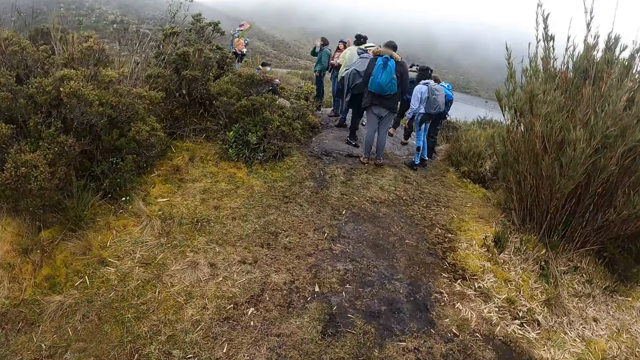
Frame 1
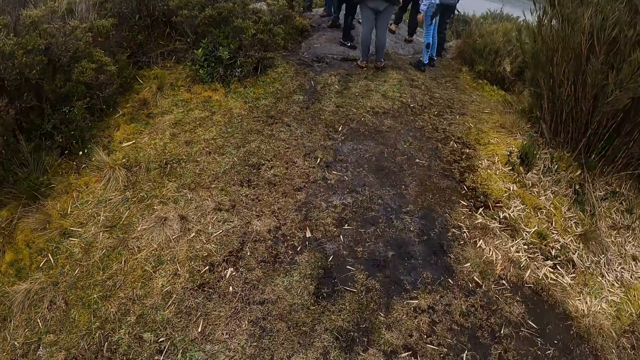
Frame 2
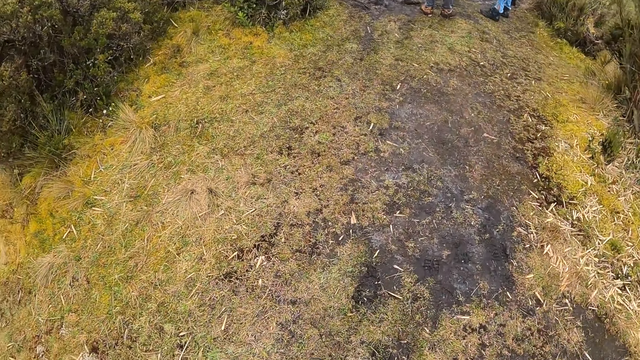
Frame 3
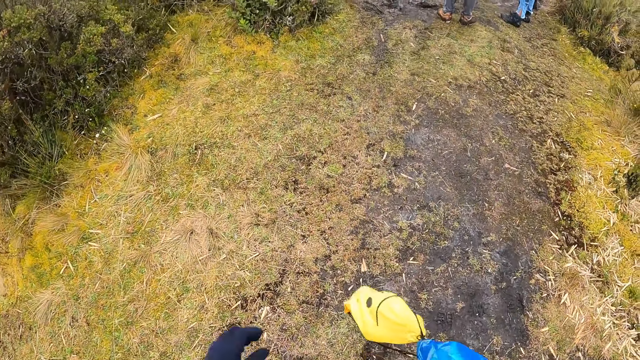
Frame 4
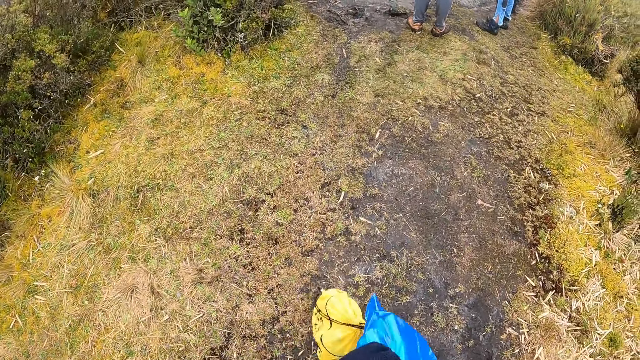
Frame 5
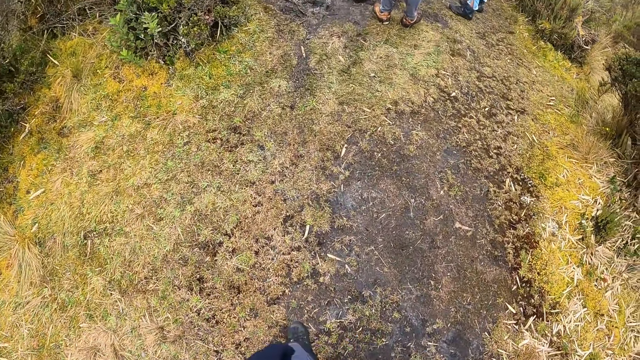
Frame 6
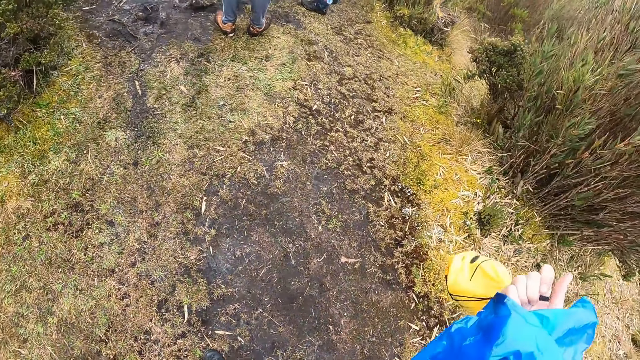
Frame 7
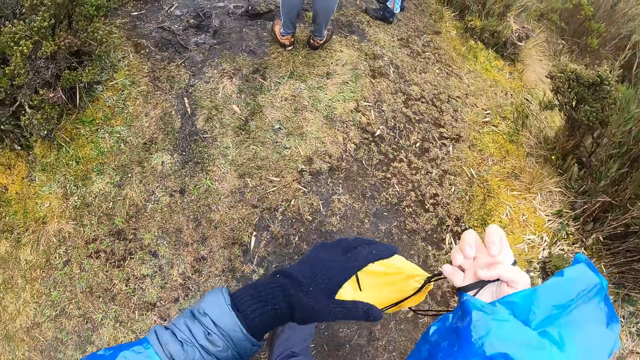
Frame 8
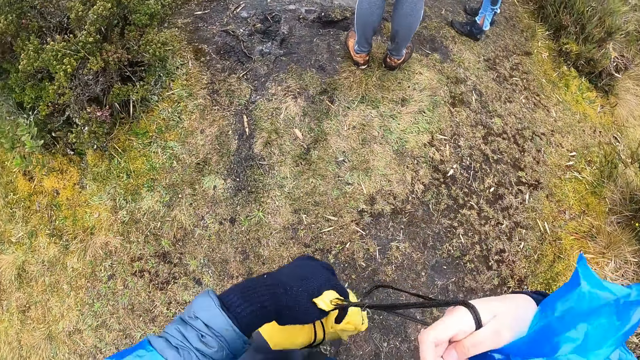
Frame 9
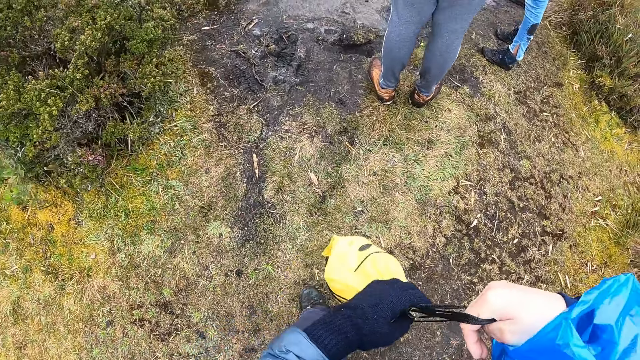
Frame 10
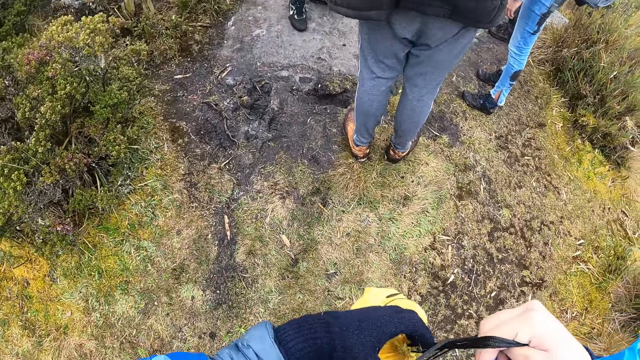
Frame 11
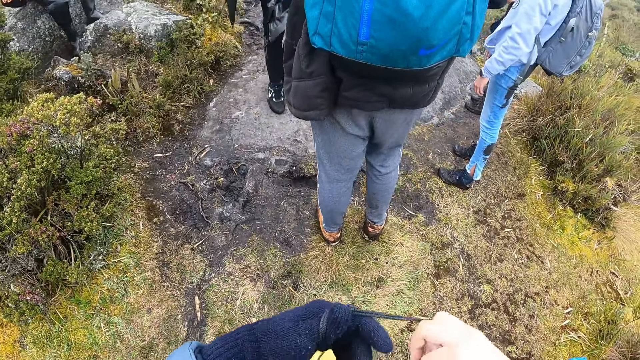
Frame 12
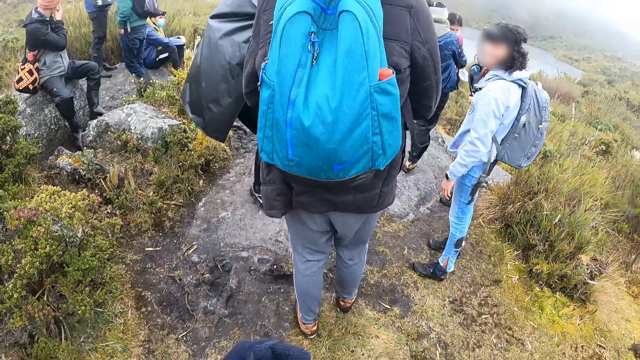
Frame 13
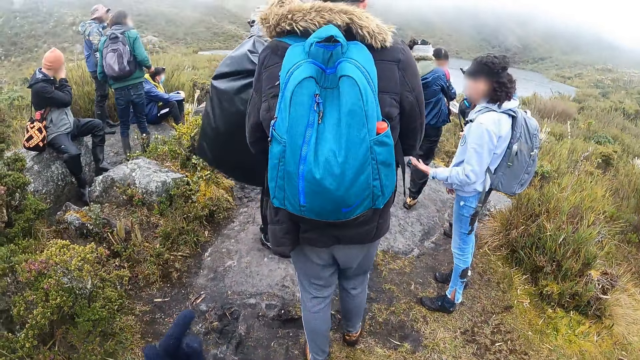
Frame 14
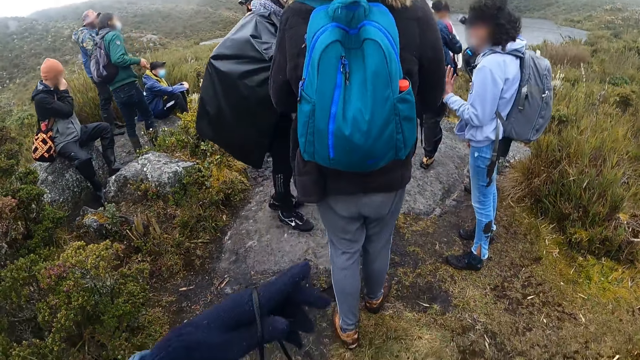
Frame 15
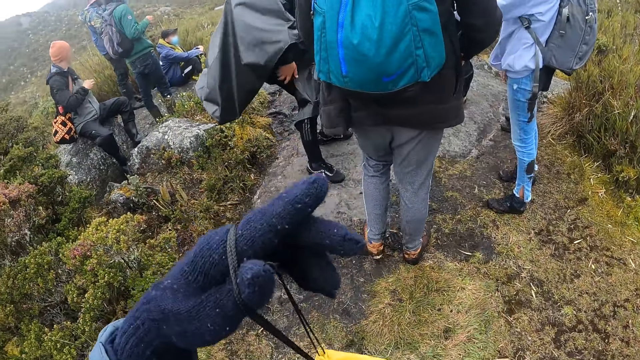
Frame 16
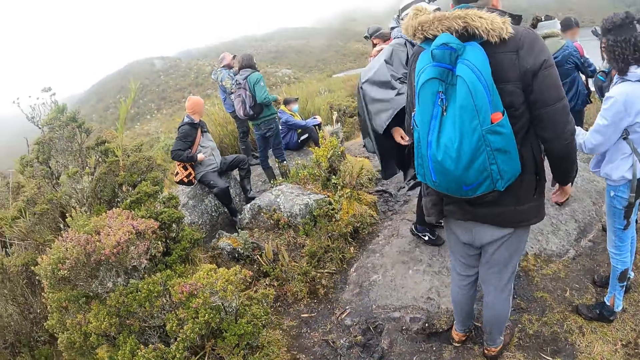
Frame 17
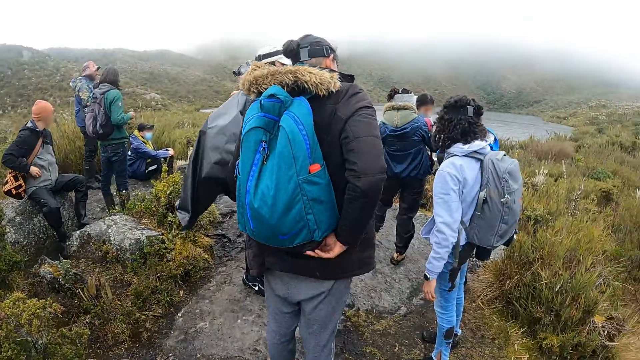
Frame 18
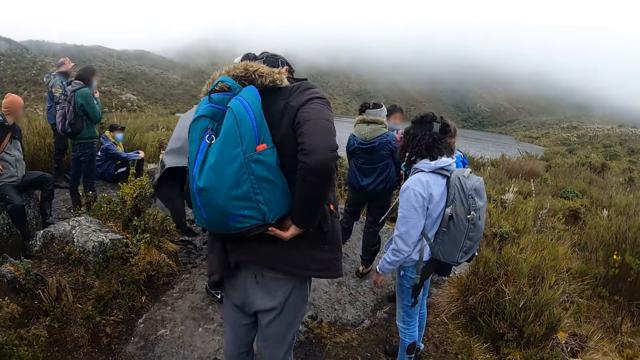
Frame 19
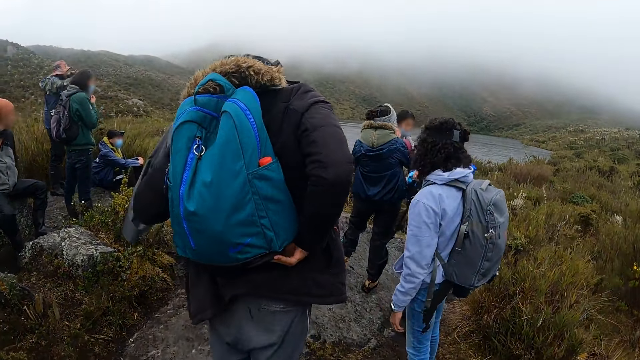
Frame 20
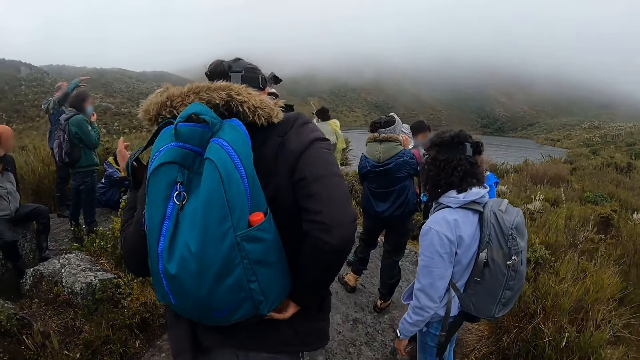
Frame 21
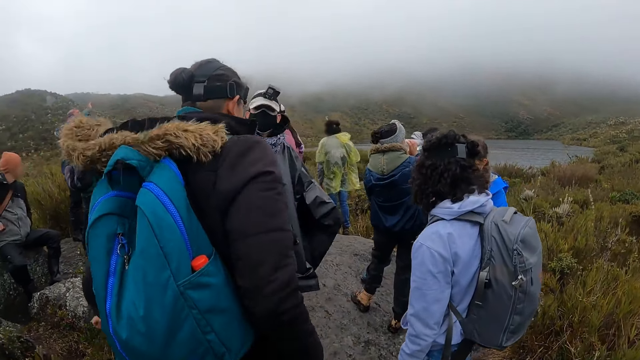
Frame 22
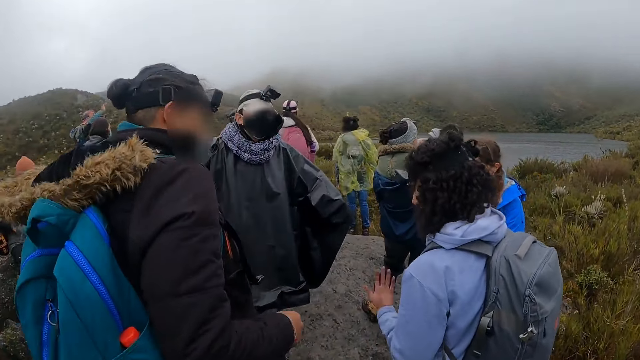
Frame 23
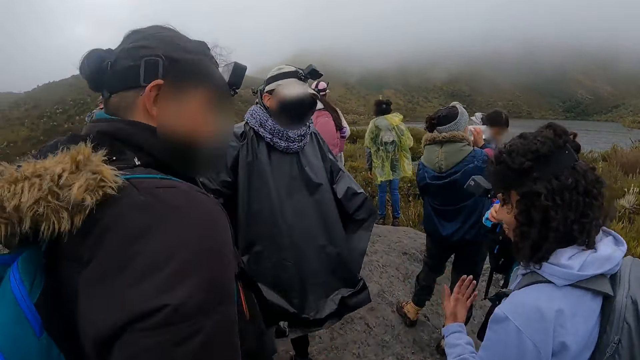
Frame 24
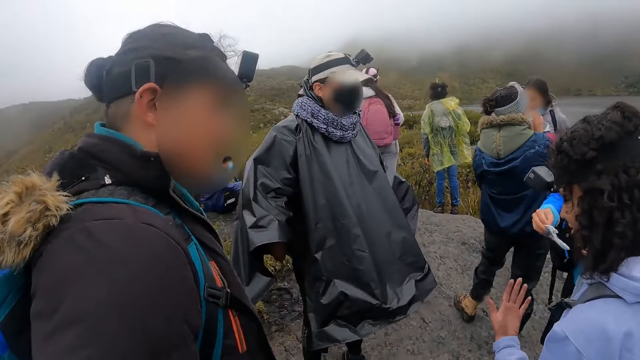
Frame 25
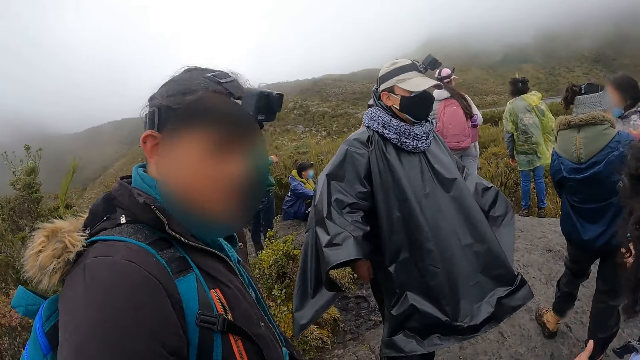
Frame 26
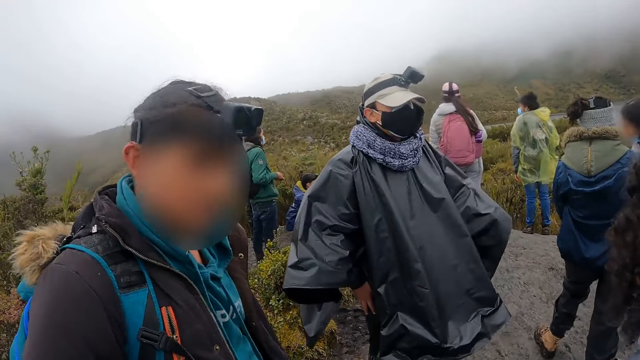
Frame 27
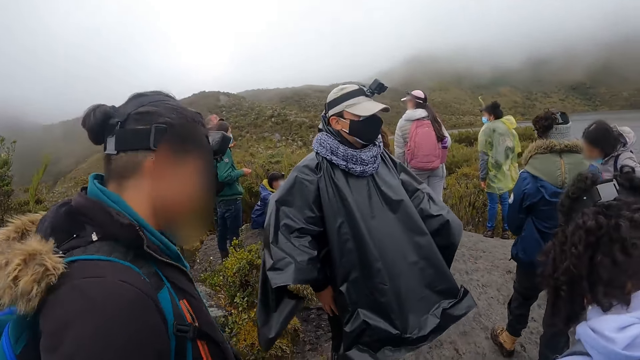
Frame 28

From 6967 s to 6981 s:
The camera wearer adjusts the arm of a nylon rainwear with his left hand. He transfers the yellow bag from his right hand to his left hand. He holds the yellow bag. The man adjusts his backpack with his hands.

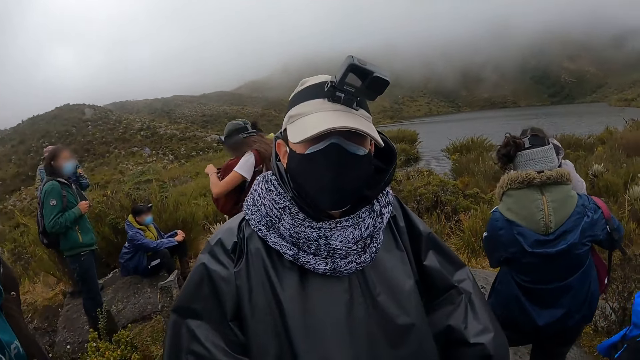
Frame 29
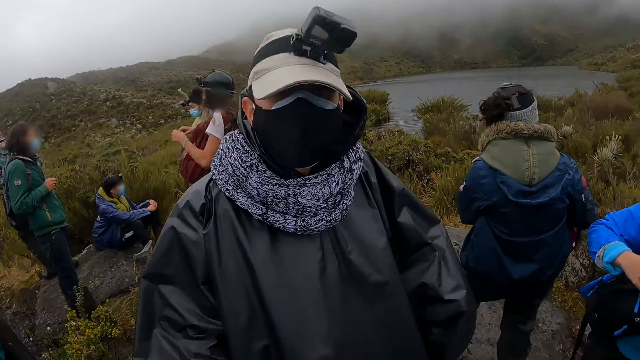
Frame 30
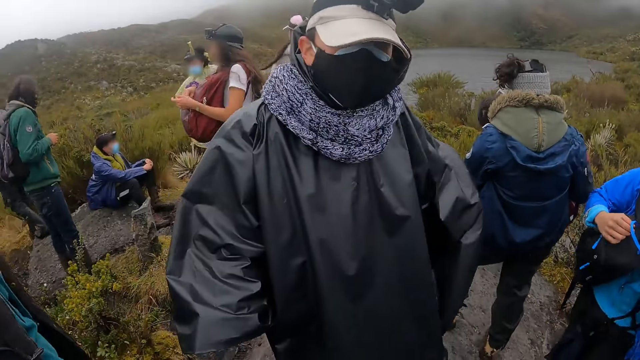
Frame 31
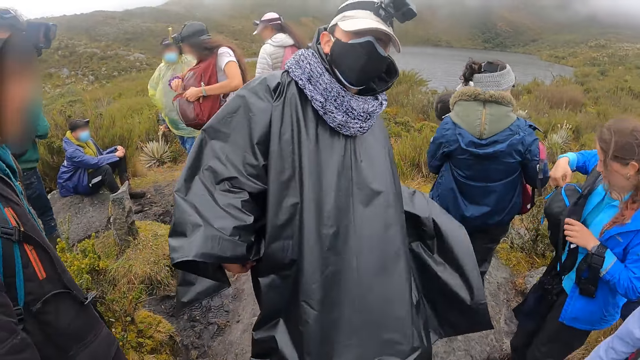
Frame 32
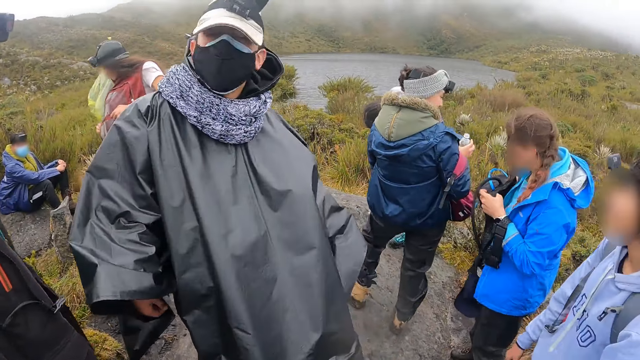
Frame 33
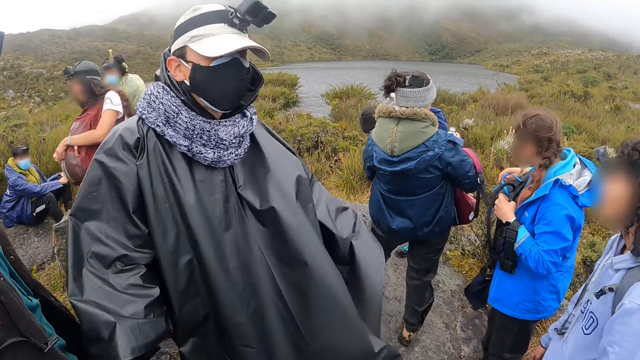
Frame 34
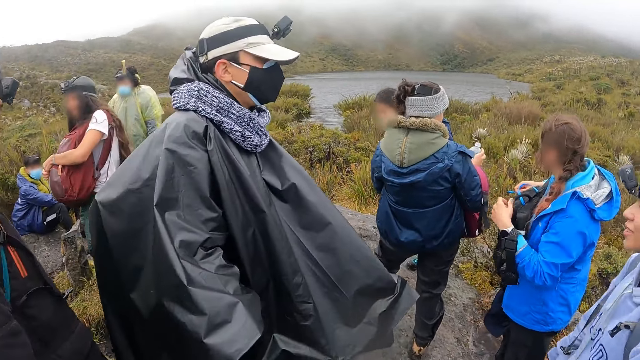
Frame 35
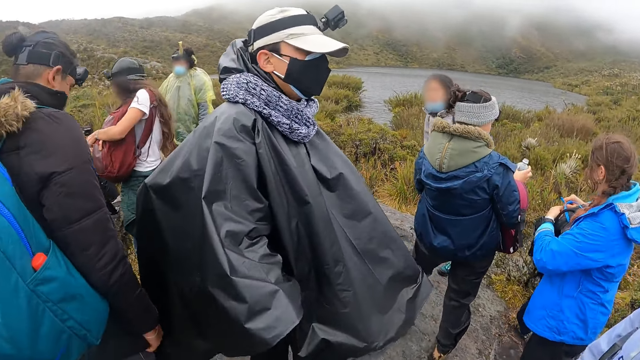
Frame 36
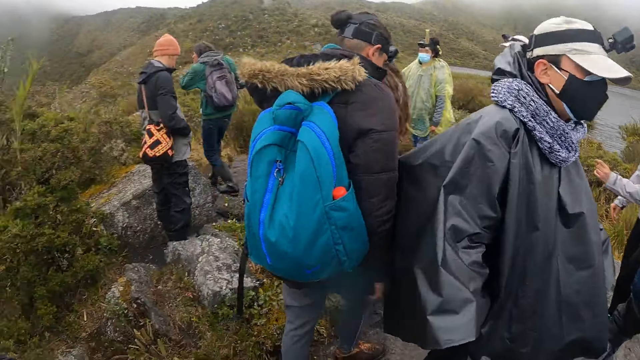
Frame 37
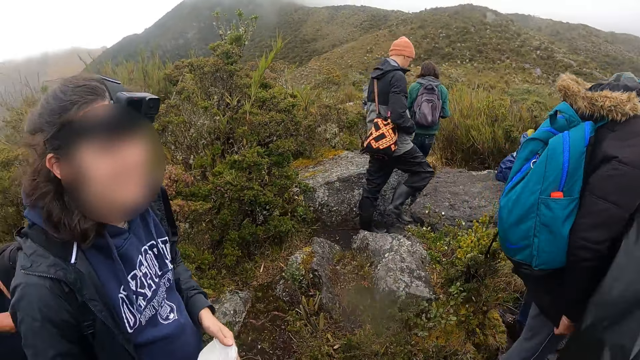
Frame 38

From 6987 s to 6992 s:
The camera wearer interacts with a man.

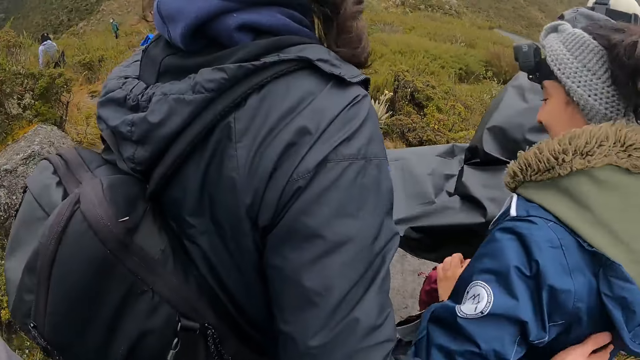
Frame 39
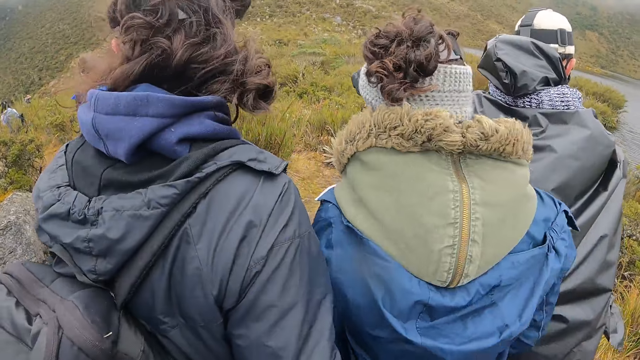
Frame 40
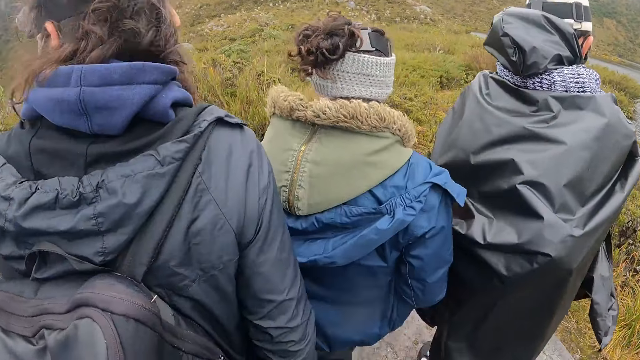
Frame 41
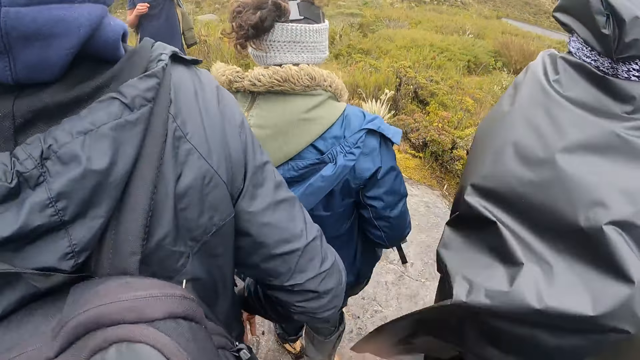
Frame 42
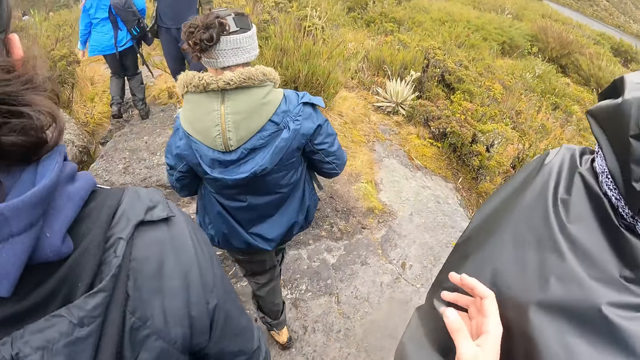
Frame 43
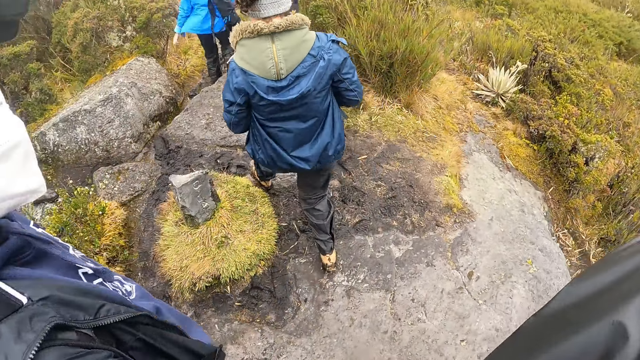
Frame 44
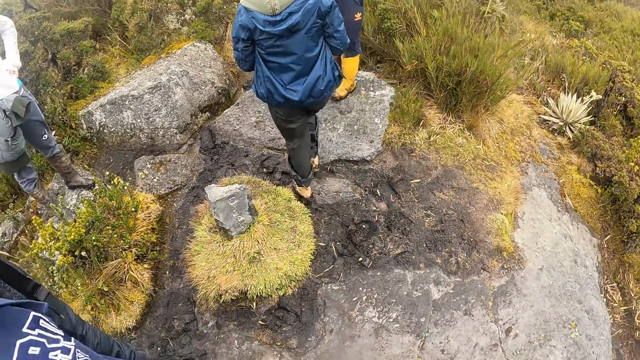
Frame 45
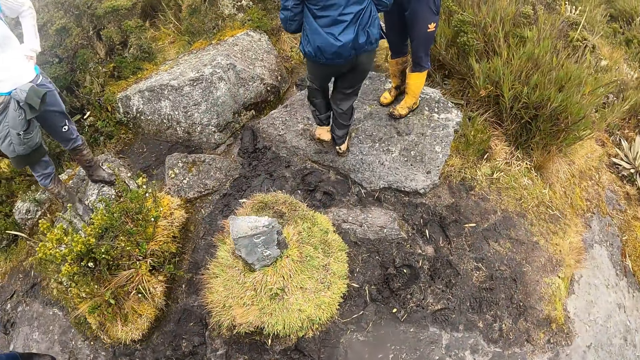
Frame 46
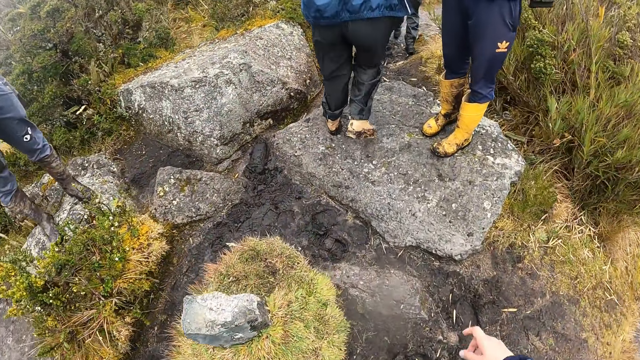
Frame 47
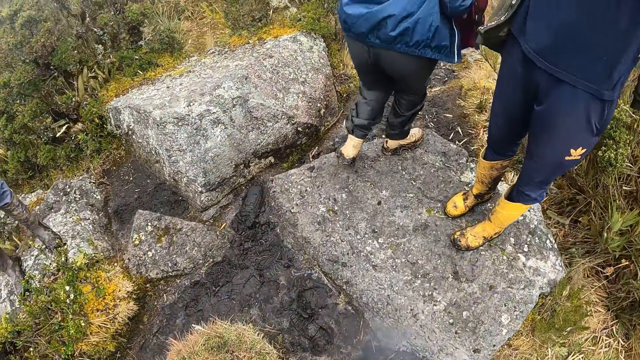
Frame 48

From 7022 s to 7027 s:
The camera wearer walks through a path with a group of people.
